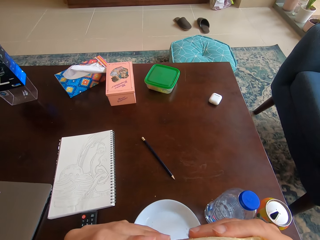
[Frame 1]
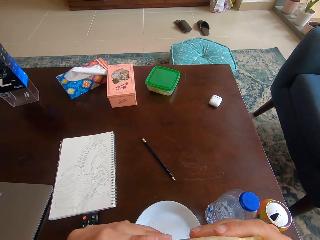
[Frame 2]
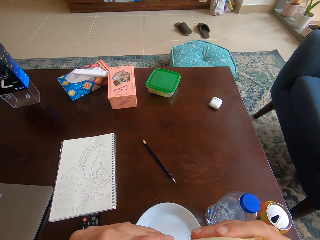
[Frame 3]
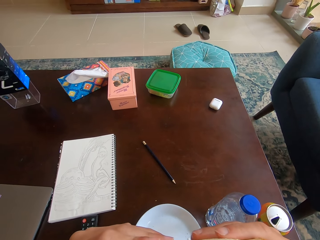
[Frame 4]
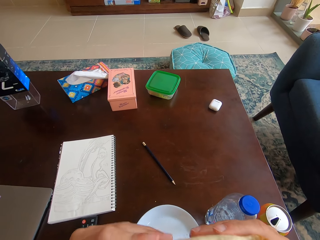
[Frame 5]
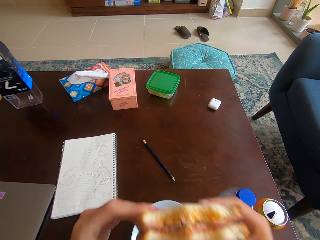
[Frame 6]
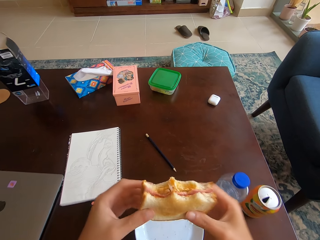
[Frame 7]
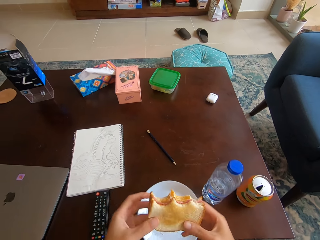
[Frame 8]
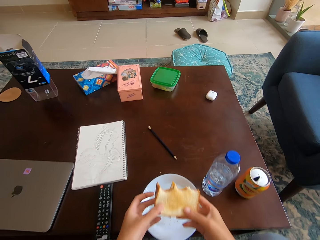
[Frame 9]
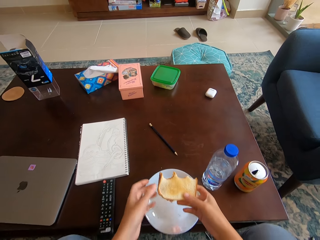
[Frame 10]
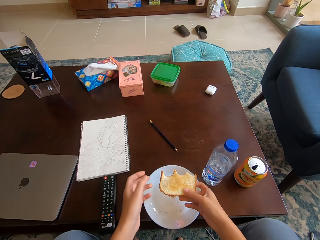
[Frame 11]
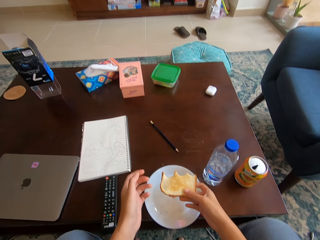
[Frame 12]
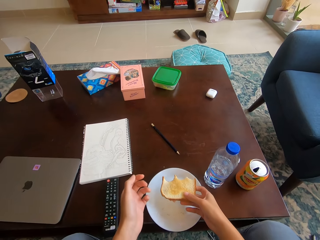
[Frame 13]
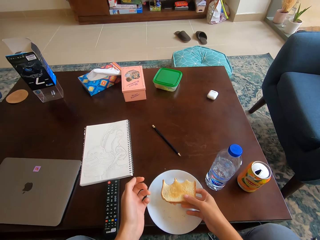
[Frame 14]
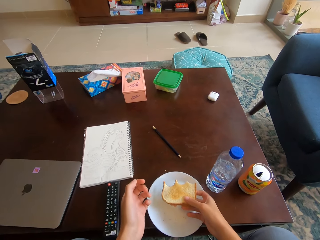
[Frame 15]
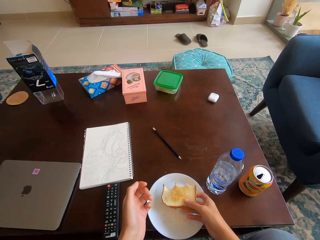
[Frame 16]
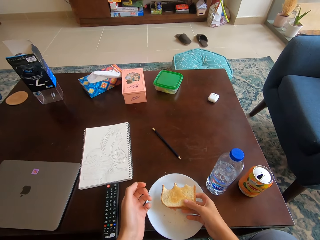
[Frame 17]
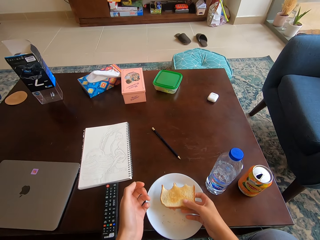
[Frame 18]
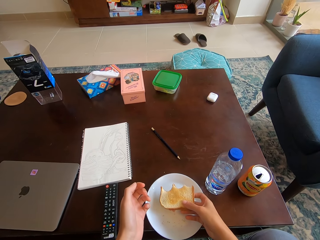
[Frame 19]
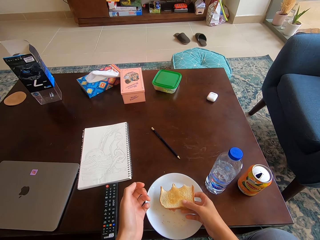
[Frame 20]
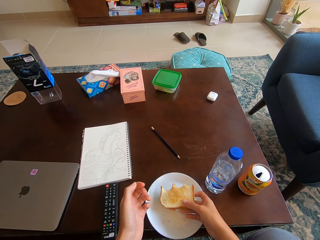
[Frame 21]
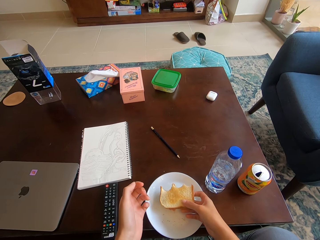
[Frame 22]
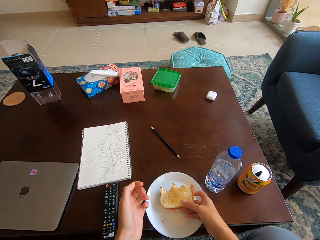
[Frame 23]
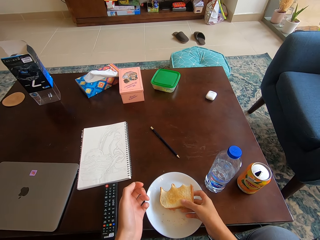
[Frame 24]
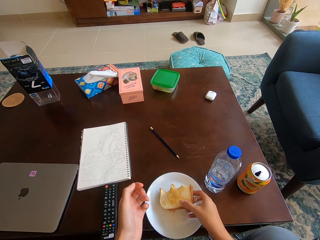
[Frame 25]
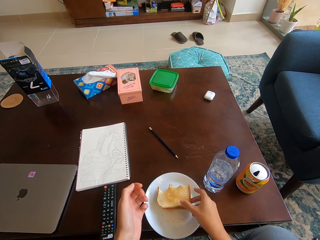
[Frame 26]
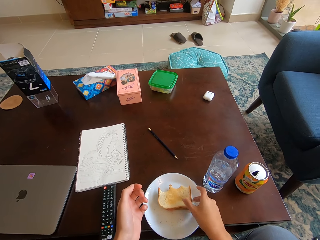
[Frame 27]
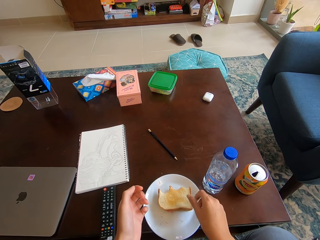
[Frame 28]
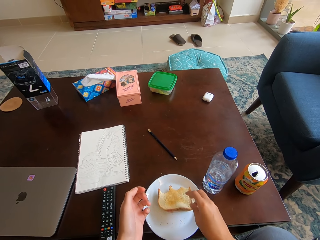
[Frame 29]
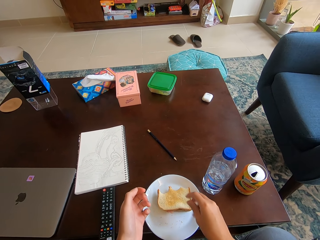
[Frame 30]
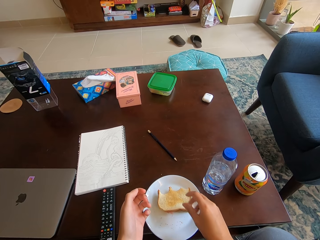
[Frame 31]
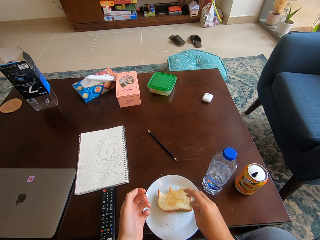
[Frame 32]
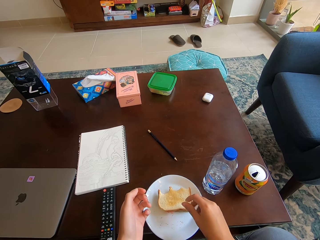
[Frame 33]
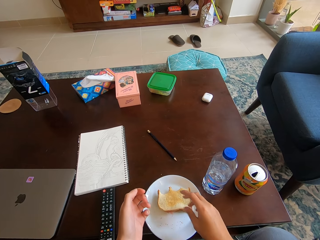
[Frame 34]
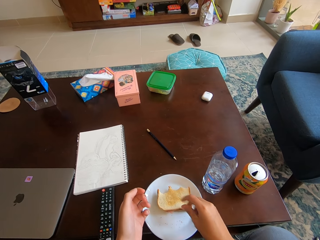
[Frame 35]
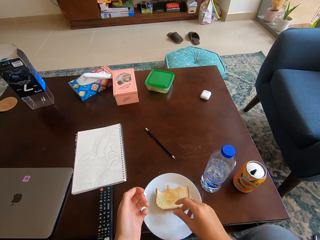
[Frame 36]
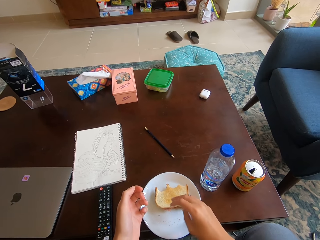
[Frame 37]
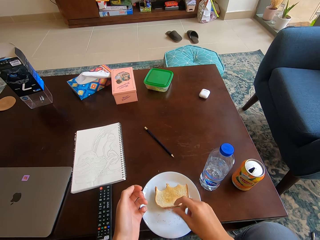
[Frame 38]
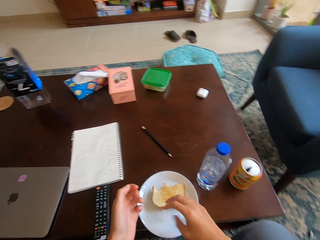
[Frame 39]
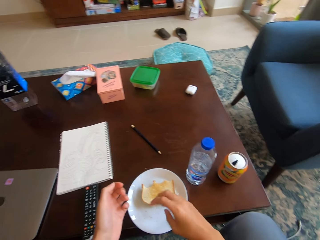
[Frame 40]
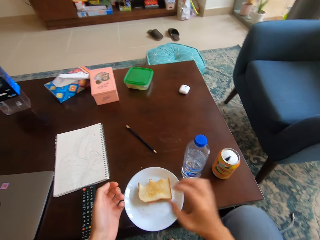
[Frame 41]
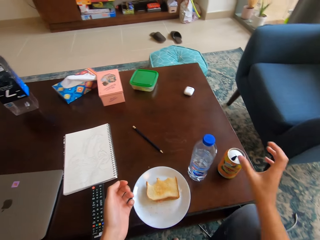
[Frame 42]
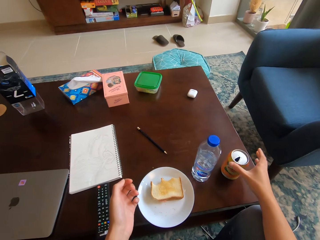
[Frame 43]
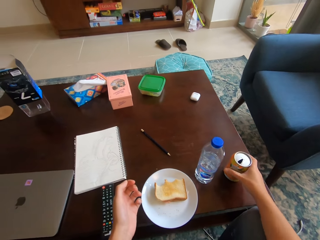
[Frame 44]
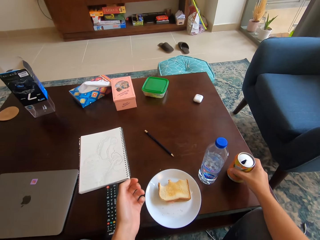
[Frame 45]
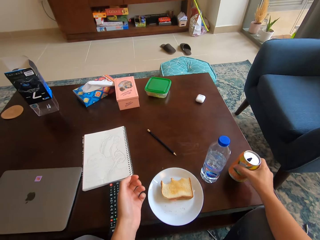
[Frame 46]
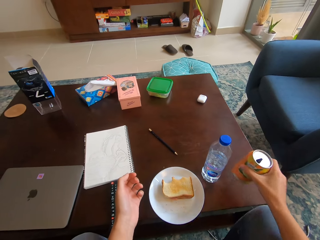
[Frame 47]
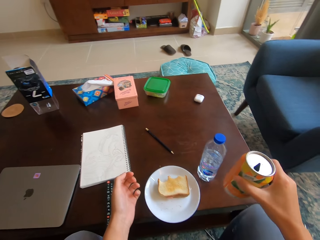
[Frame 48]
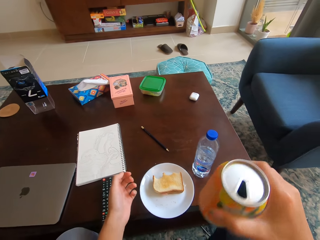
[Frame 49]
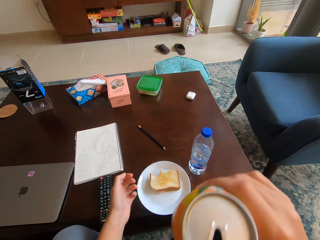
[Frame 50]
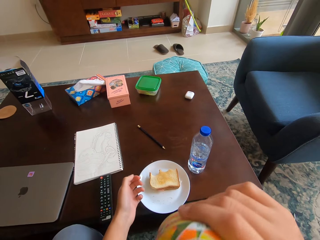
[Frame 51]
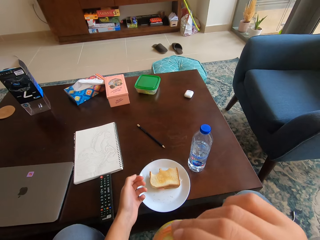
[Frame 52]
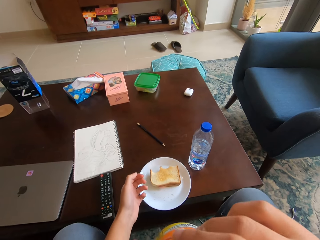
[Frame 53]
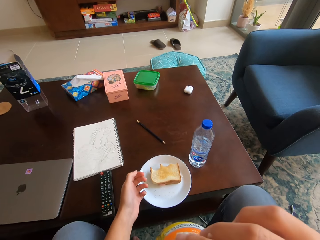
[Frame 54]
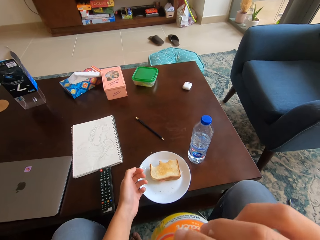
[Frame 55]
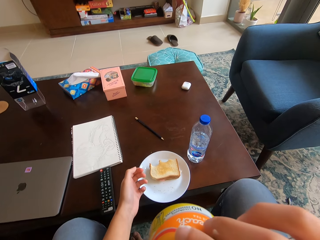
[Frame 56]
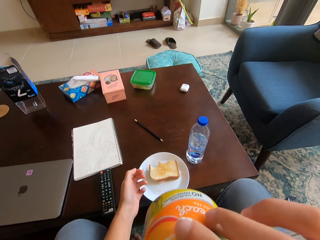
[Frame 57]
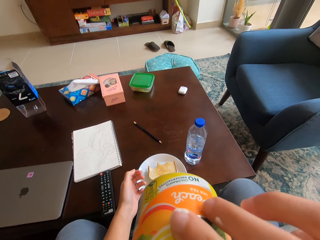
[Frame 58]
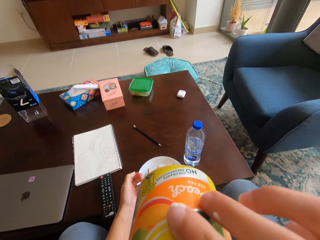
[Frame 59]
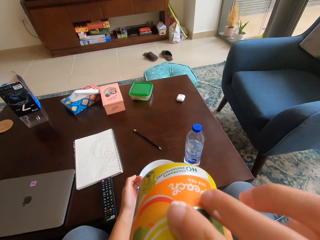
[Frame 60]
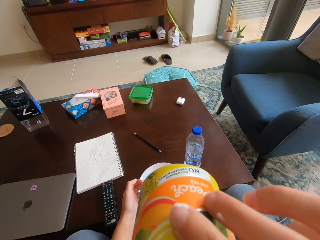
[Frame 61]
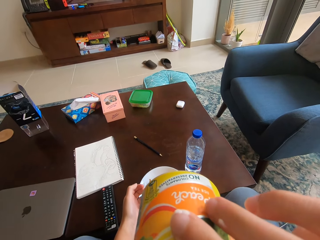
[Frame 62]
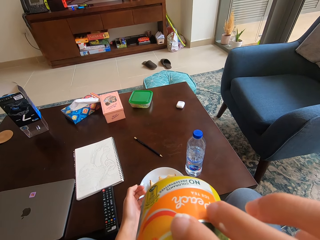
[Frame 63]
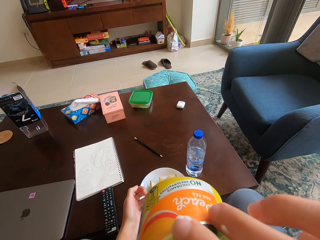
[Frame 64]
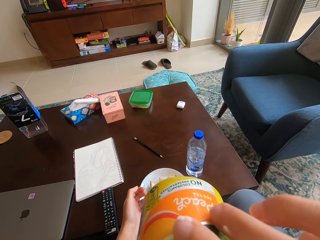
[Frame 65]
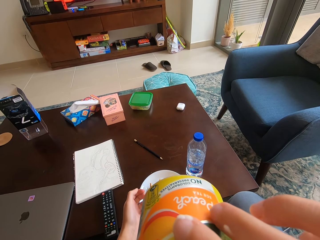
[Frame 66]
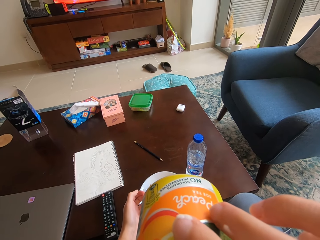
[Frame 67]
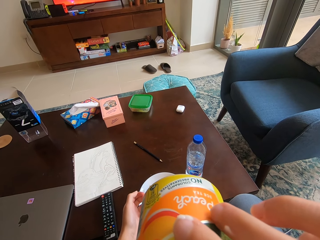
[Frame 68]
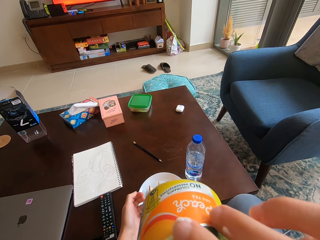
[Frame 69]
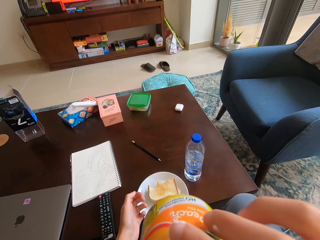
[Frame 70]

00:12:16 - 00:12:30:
The camera wearer holds the sandwich with both hands. He holds the sandwich with his right hand. He puts the sandwich on the plate on the table with his right hand. He rubs his fingers together. He dusts his right hand. He picks up the canned drink or bottle on the table with his right hand. He holds the canned drink on his mouth with his right hand. He sips a drink from the bottle.

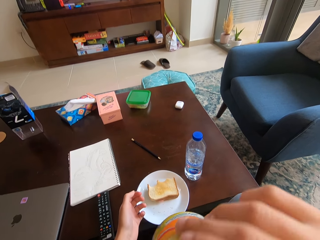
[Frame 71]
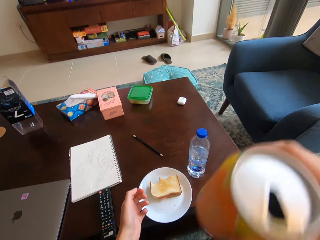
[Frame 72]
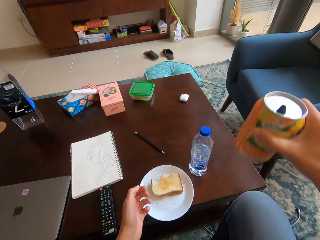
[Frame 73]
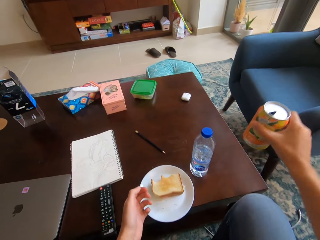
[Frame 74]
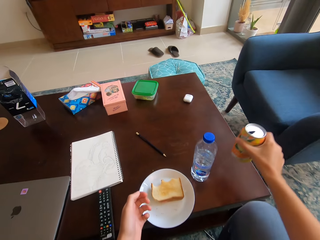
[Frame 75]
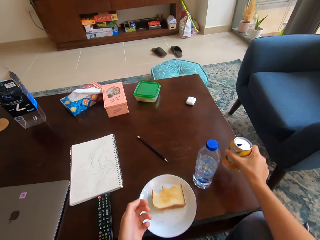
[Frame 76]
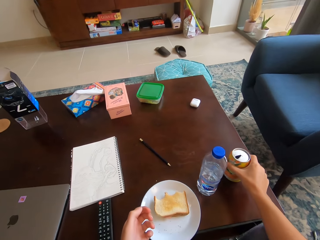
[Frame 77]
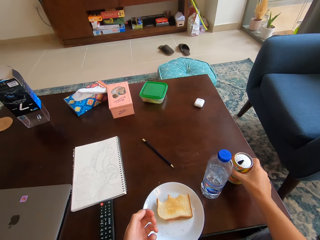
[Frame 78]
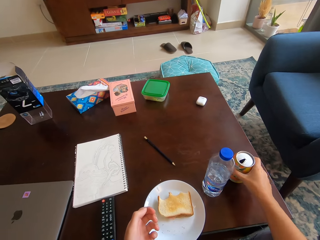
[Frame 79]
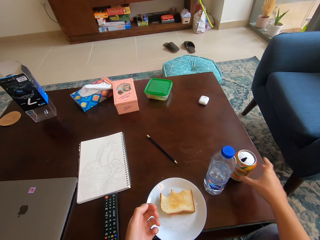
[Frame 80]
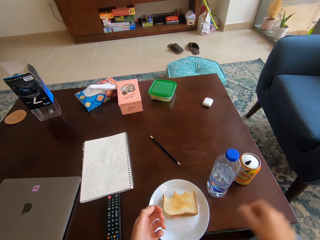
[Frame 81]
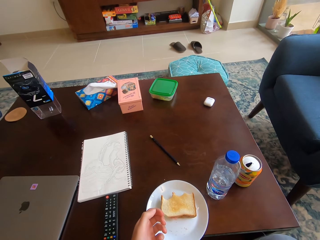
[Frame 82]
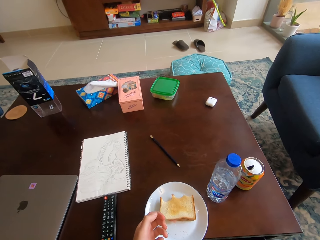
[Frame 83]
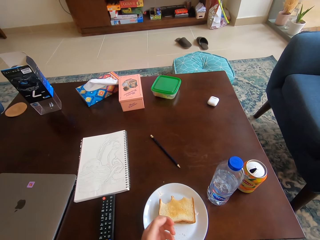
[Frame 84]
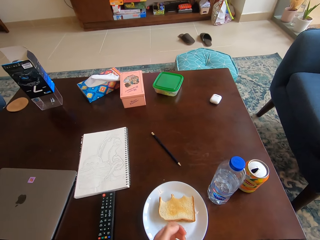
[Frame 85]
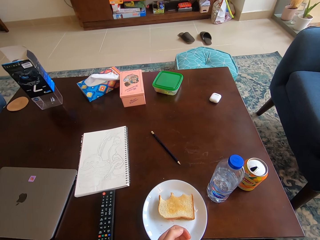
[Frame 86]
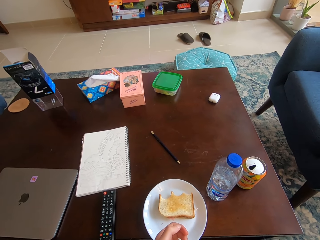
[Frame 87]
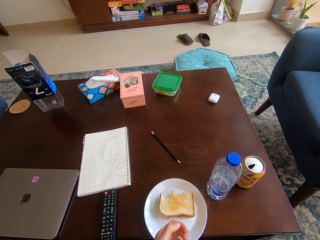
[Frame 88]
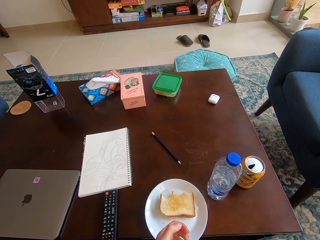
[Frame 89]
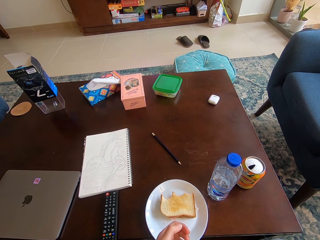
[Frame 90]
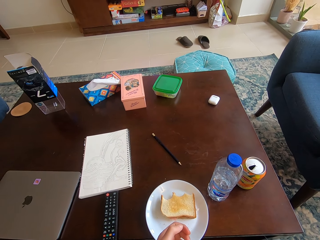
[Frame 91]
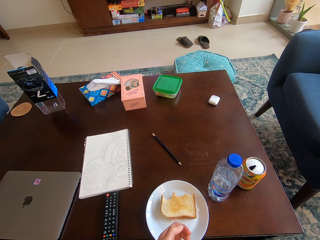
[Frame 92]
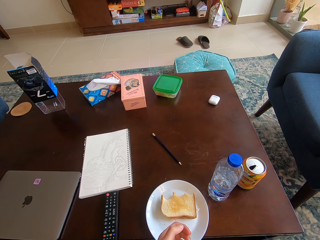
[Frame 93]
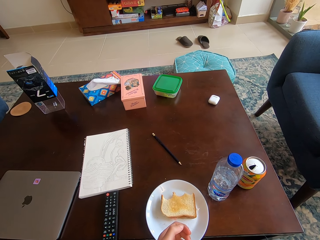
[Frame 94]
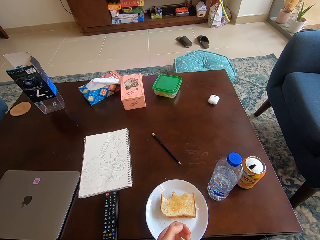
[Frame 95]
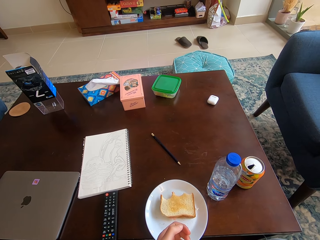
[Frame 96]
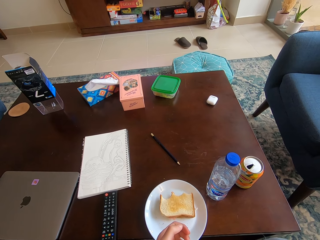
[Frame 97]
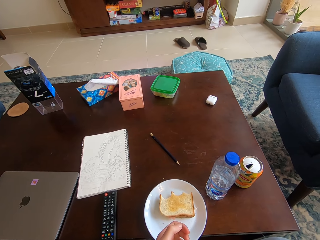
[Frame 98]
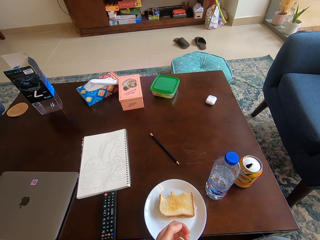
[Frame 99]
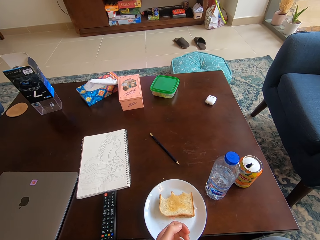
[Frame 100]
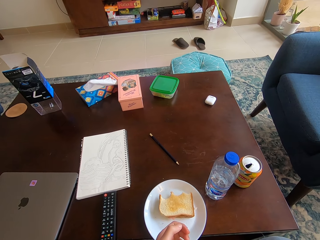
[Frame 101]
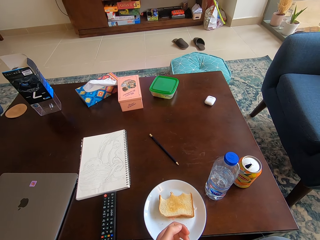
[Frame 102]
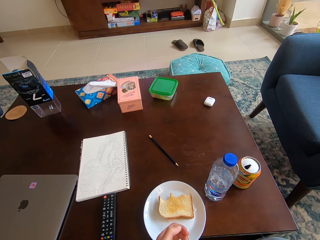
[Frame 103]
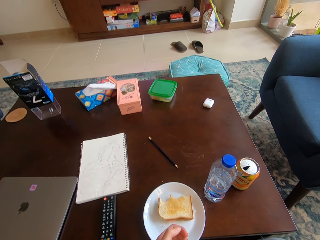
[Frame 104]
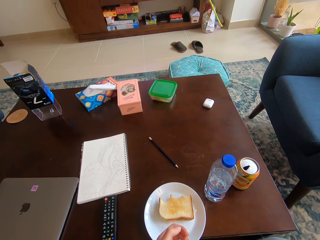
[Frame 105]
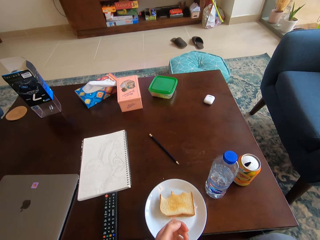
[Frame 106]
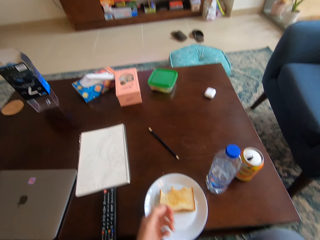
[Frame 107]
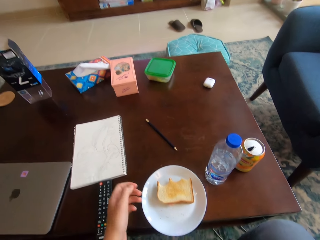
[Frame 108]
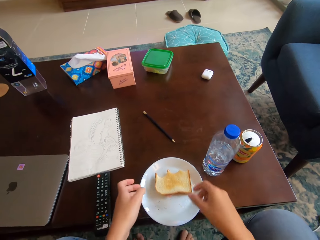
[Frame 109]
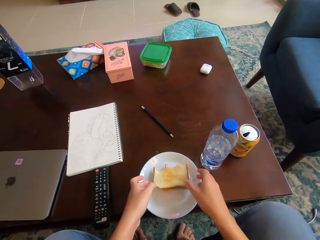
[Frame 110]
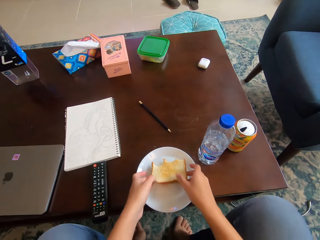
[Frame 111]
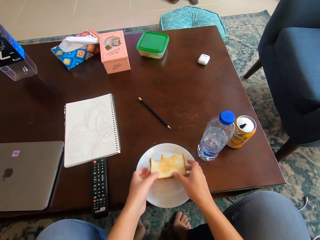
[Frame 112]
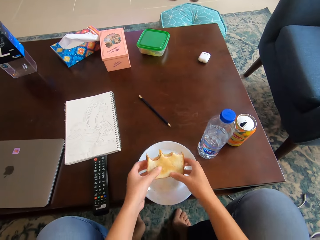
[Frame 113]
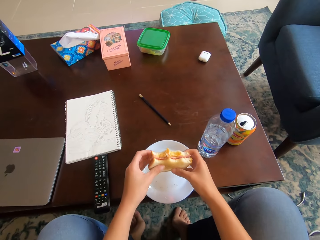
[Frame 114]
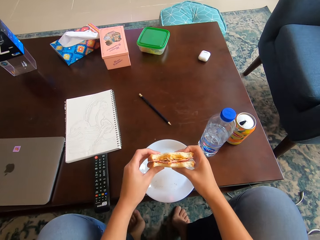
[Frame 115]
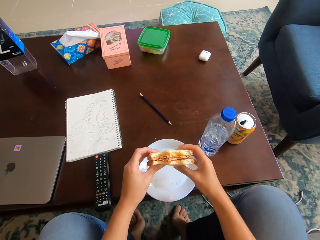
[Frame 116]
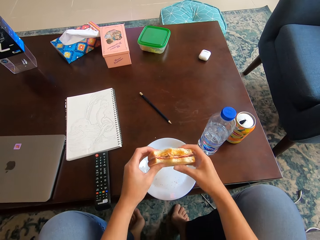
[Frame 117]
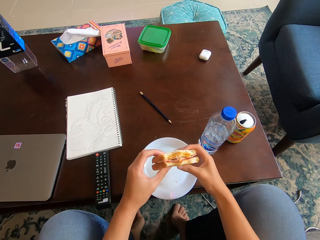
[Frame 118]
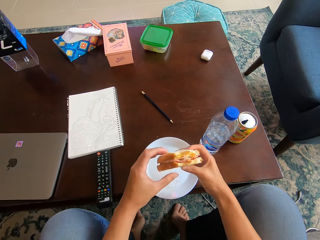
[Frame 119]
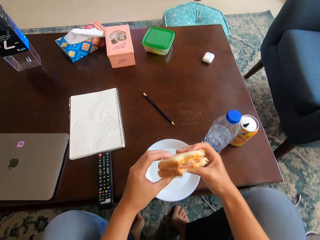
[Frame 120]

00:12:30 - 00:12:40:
The camera wearer puts the canned drink on the table with his right hand. He looks around a room. He picks up the sandwich on the plate on the table with his hands.
